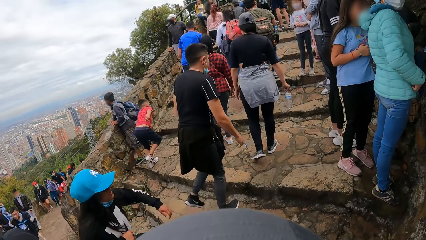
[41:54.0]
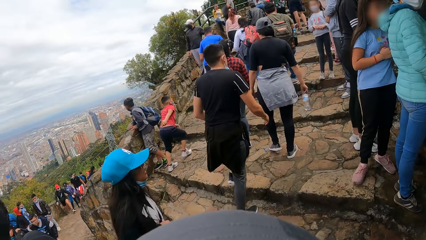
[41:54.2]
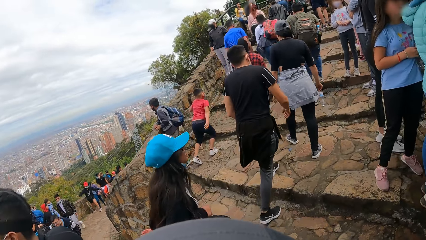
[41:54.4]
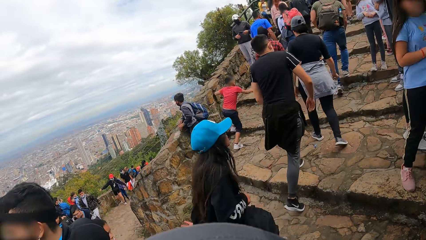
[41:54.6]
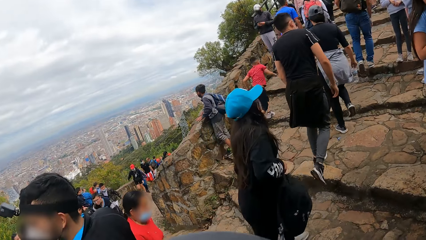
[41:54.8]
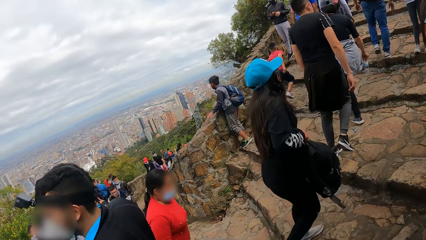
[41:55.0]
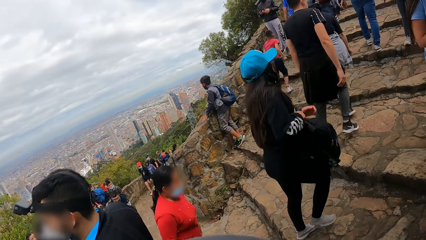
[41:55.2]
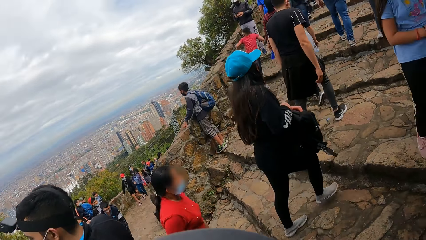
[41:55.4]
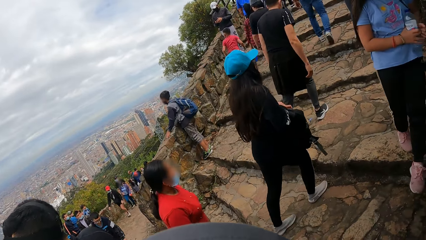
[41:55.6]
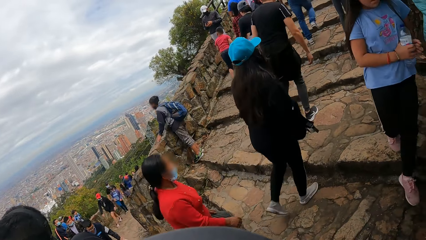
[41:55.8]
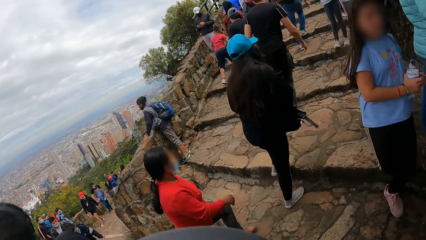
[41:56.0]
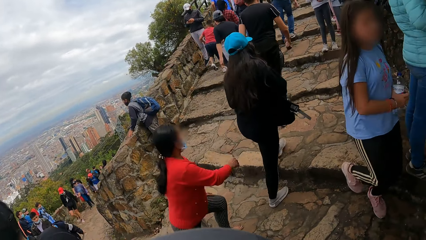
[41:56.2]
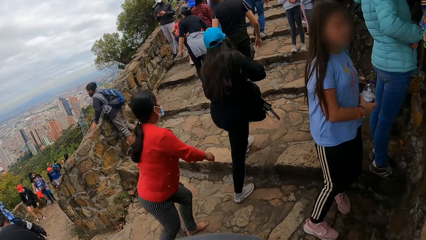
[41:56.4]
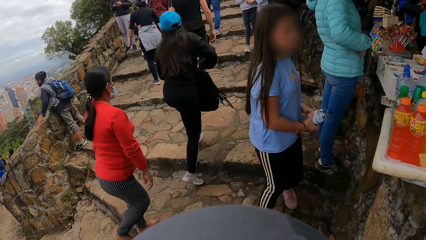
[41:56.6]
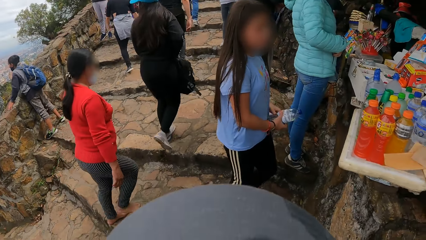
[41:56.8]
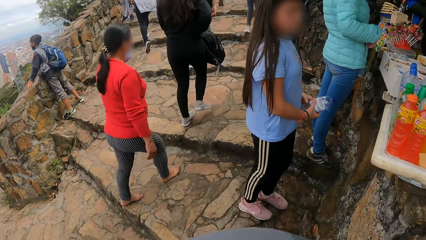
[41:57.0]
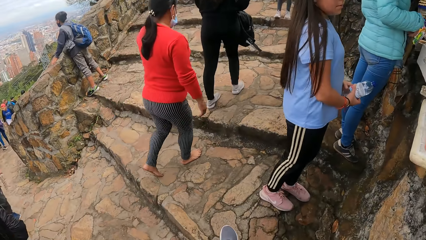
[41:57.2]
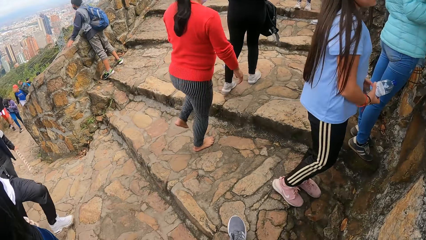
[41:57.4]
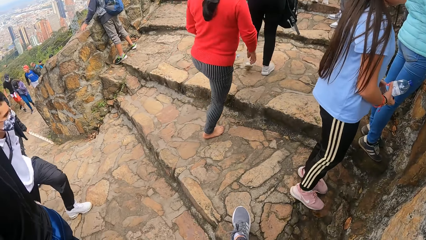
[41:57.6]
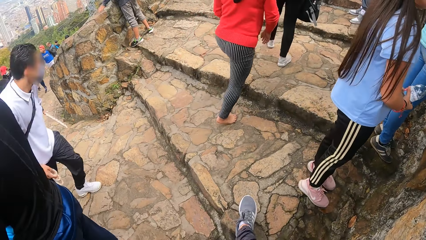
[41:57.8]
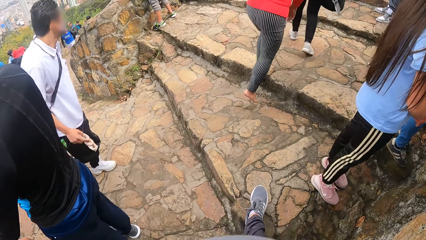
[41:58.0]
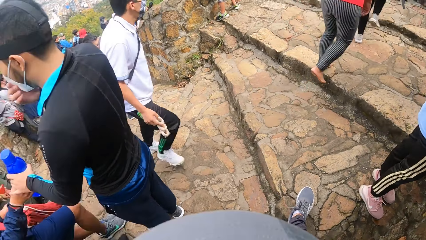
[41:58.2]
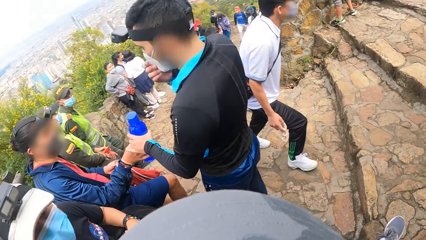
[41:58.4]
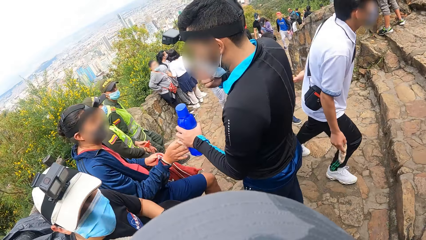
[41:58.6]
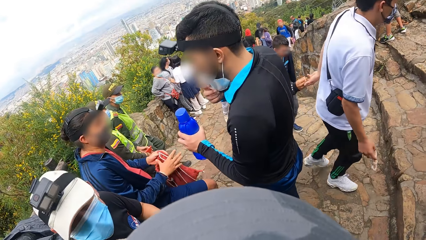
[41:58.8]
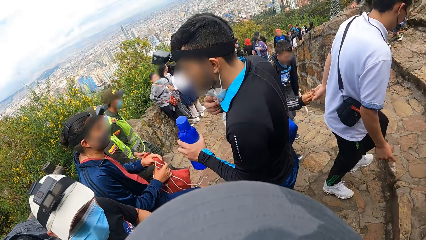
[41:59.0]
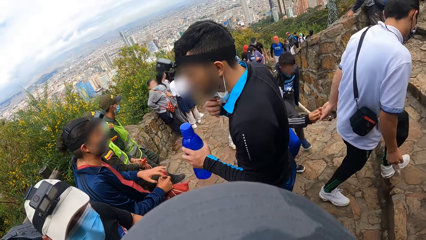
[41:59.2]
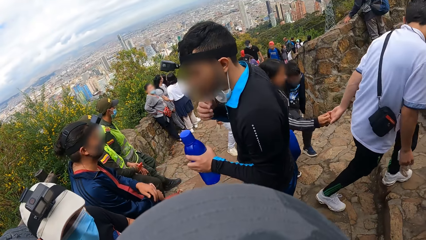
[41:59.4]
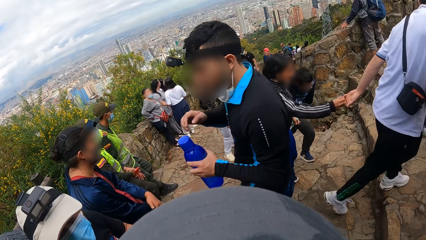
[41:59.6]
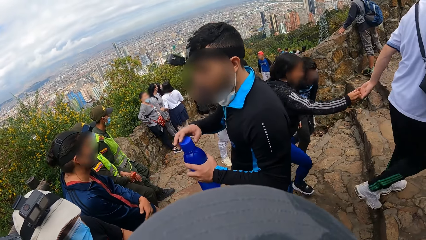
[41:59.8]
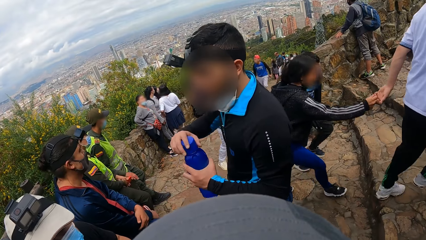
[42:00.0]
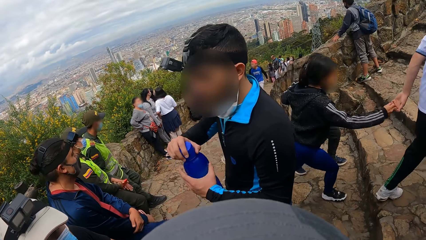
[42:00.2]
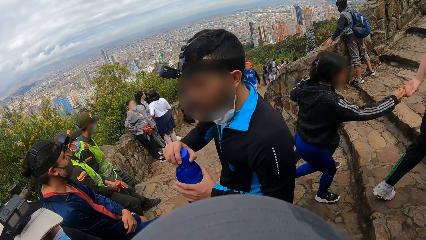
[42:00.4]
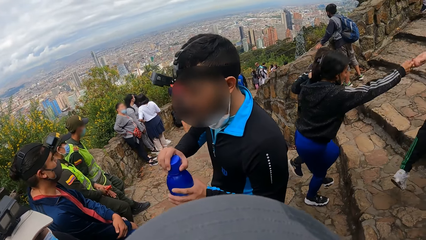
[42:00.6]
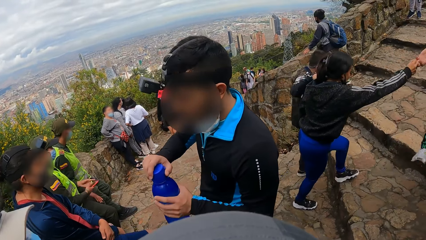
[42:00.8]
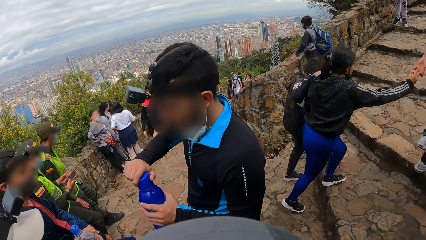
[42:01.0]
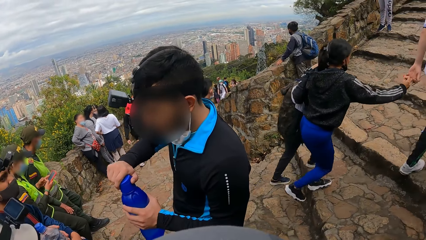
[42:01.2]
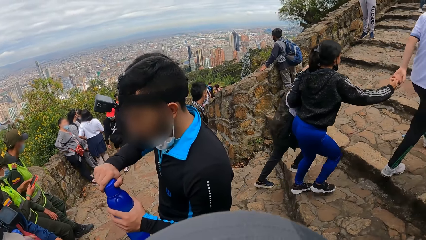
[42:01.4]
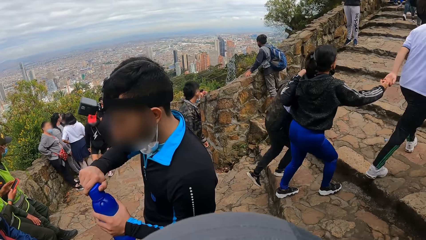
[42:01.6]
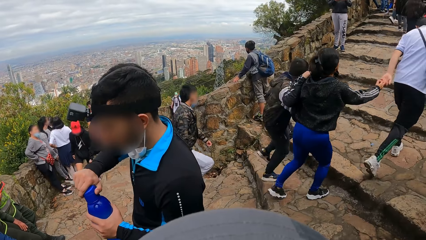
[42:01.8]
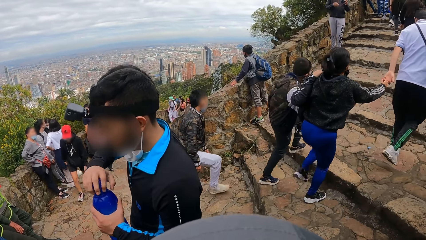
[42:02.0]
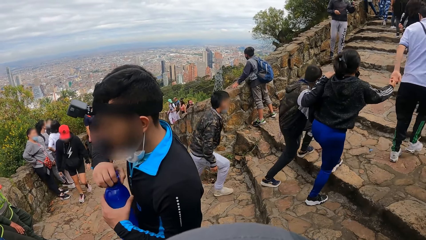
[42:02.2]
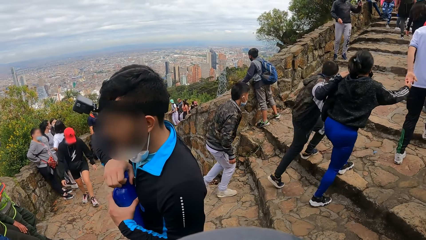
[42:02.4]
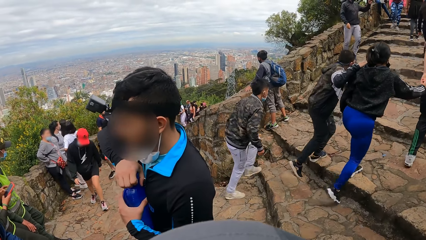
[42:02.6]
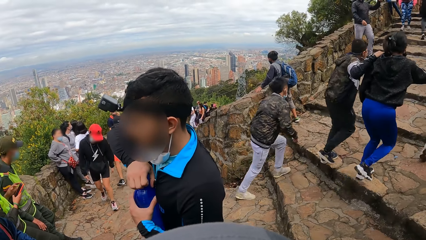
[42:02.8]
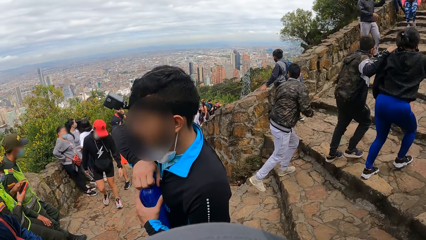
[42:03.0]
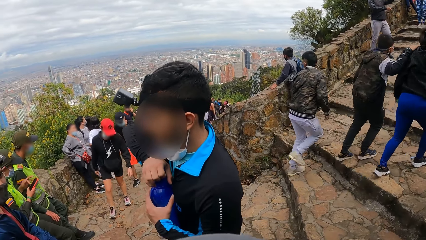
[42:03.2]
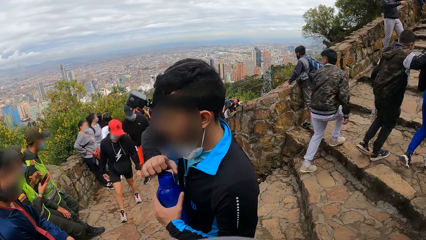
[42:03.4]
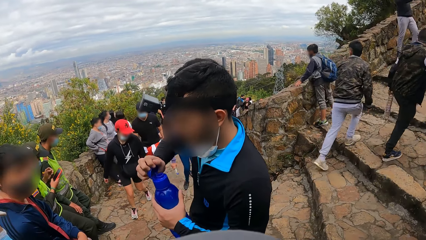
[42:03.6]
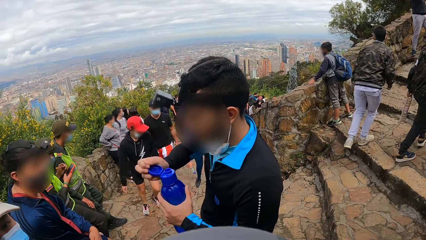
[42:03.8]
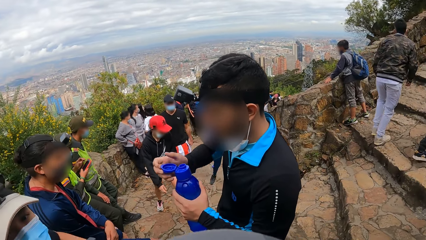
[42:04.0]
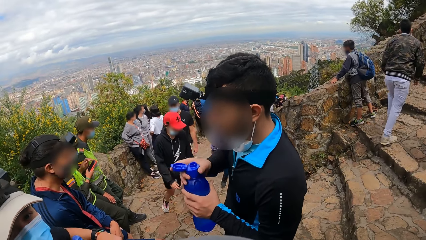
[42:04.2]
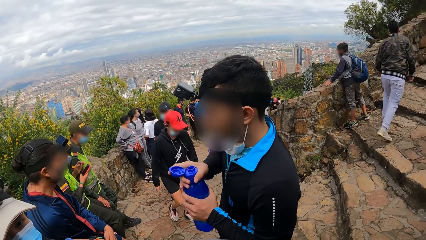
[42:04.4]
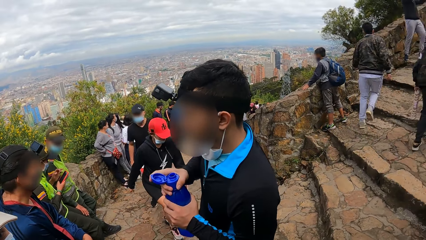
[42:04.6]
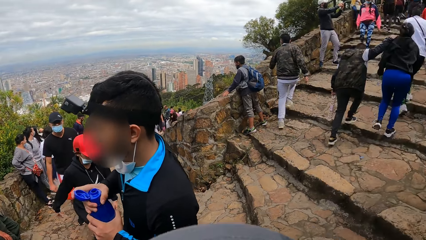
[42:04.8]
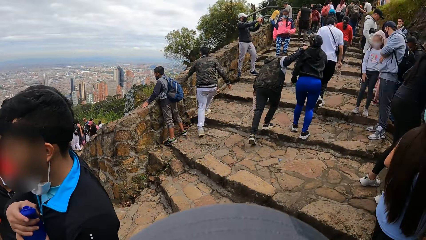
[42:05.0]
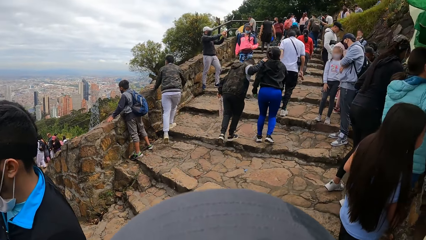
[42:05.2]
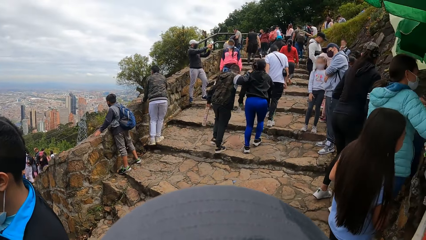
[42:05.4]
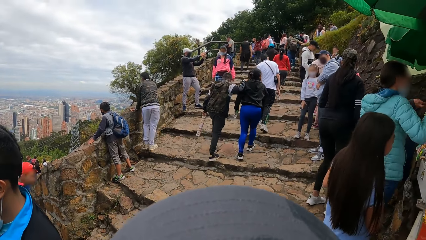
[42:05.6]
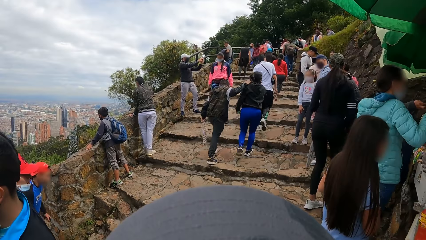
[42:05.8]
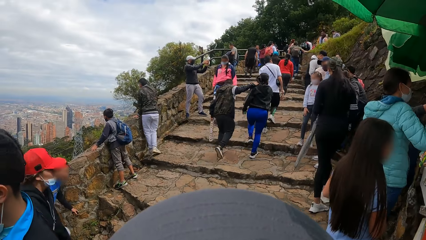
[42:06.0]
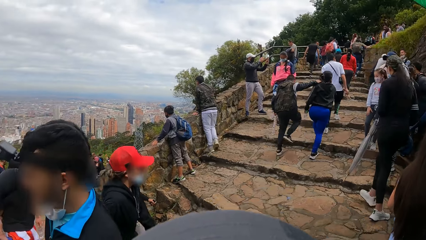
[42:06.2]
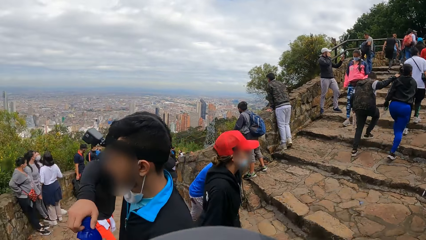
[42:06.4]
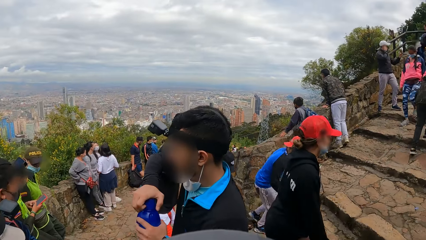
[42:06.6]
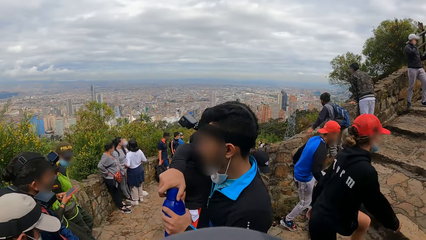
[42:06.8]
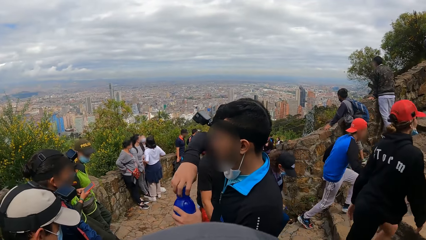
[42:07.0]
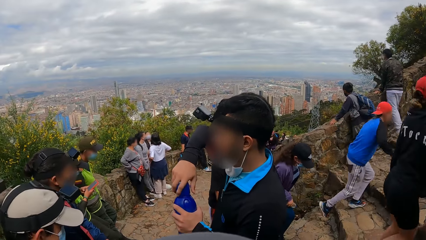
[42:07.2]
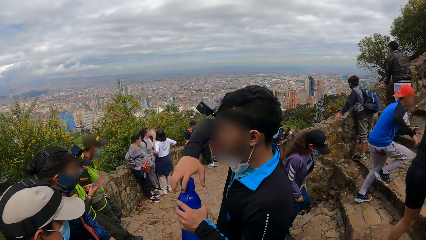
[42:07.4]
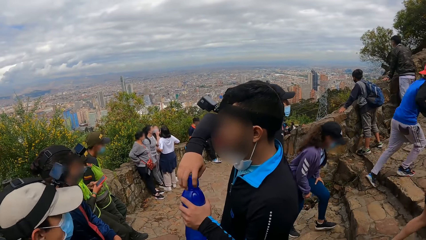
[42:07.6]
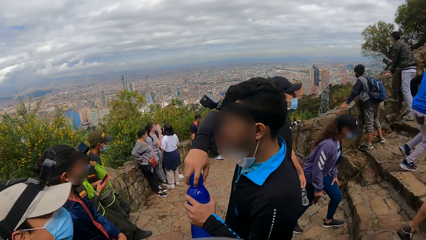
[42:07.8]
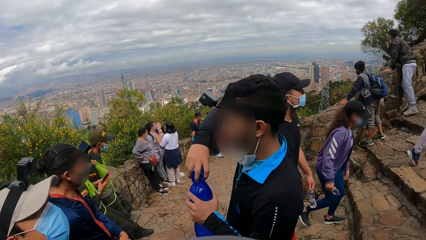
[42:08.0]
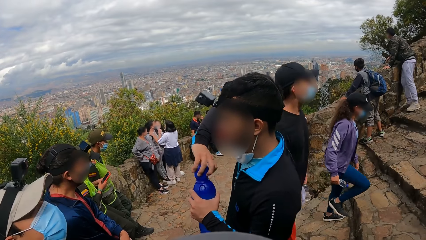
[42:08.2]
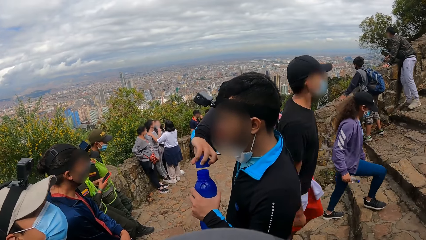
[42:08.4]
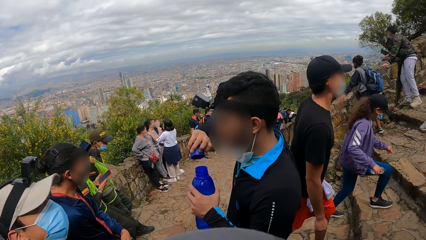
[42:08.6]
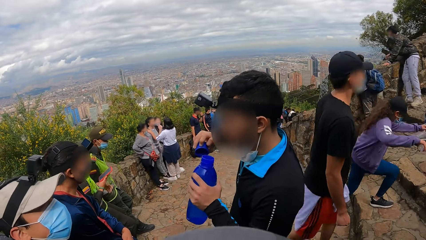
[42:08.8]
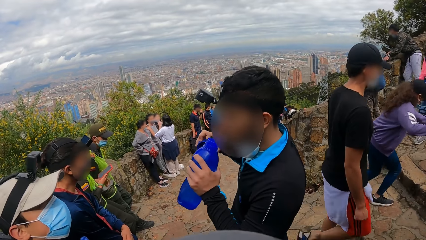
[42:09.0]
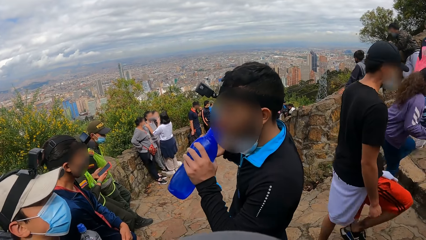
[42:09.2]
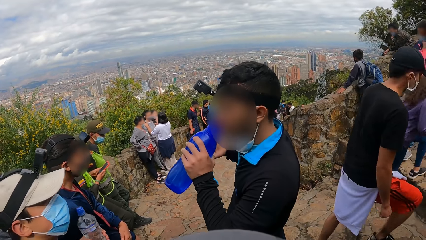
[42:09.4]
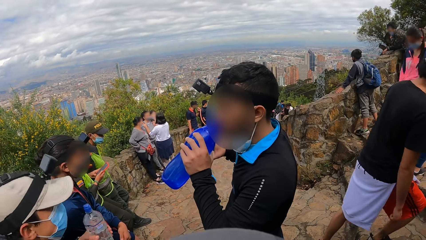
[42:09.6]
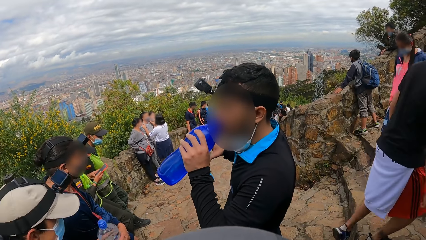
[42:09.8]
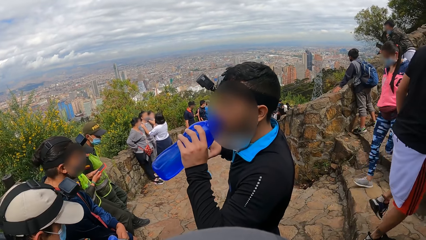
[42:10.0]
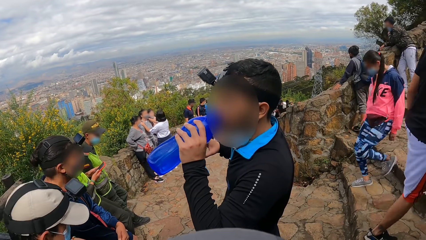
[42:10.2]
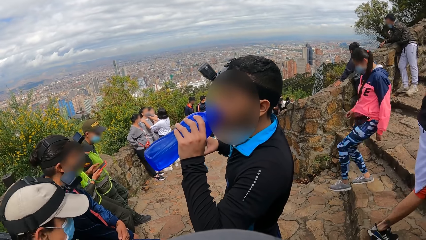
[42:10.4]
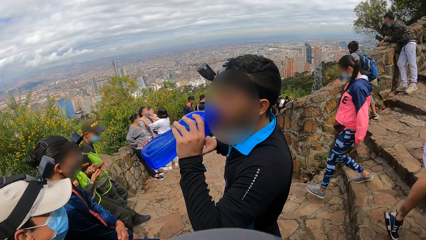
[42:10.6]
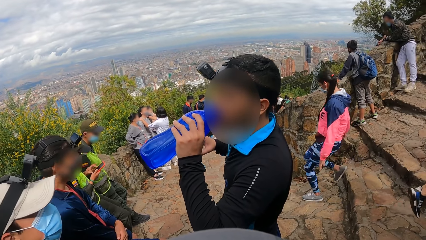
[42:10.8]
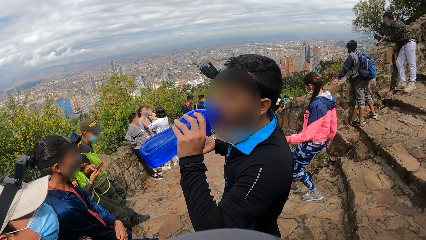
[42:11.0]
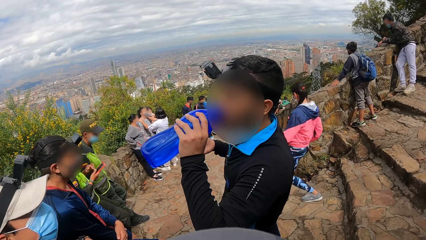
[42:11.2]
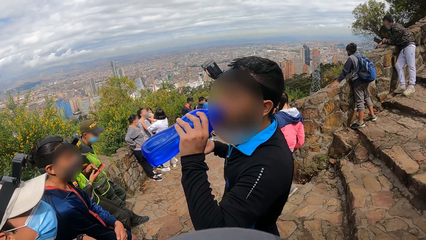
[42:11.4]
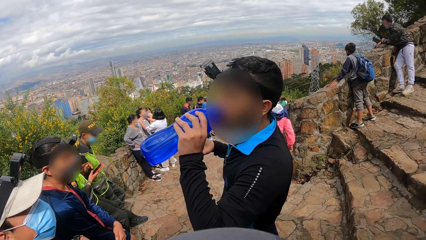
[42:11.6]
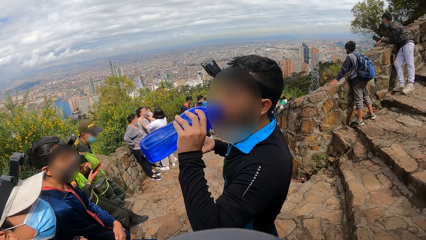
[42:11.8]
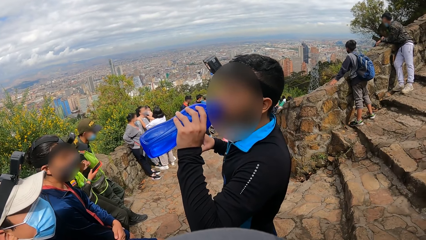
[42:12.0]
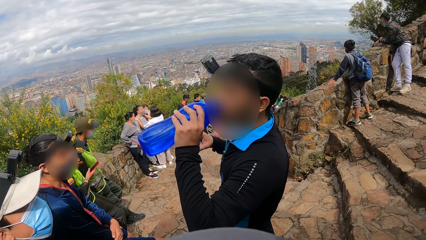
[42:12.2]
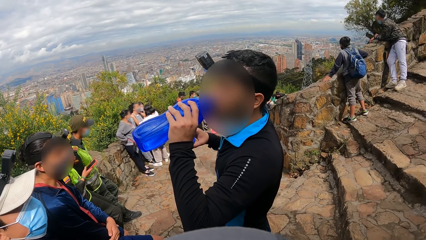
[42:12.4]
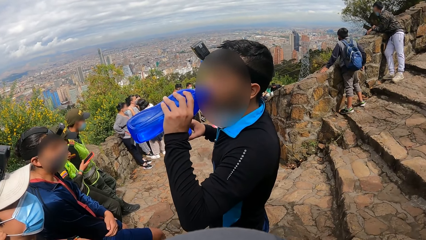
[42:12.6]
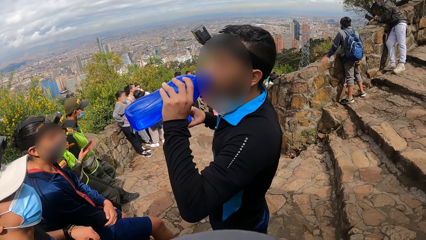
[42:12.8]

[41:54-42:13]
A man holds a bottle with his left hand and opens the bottle with his right hand. Another man drinks water from the bottle in his left hand.
